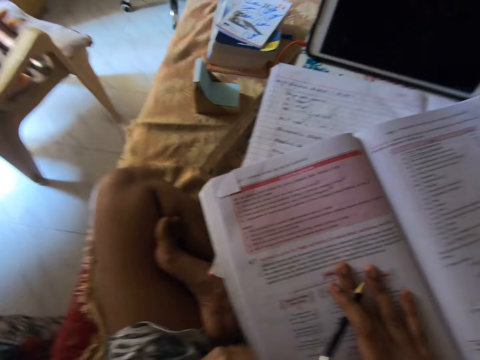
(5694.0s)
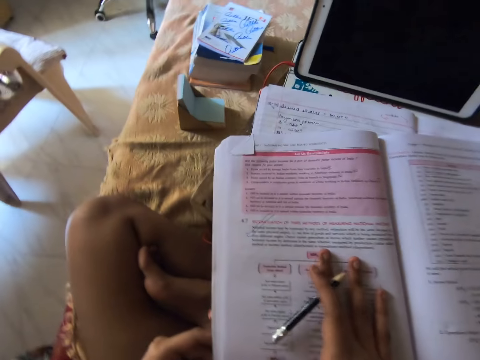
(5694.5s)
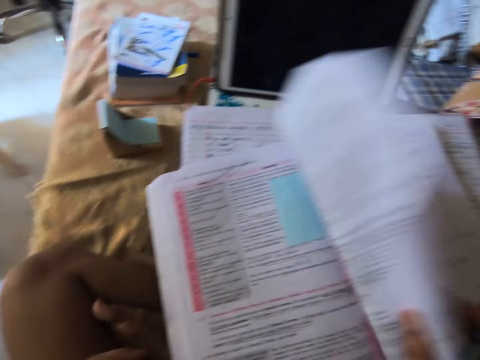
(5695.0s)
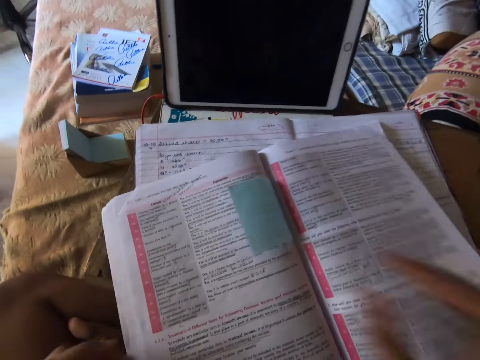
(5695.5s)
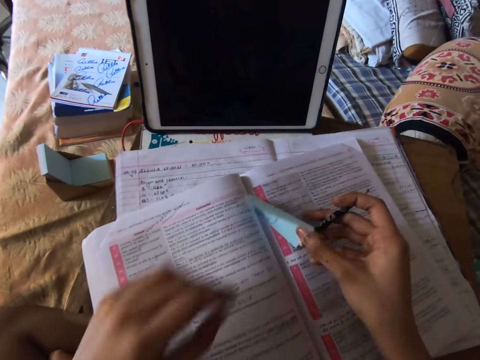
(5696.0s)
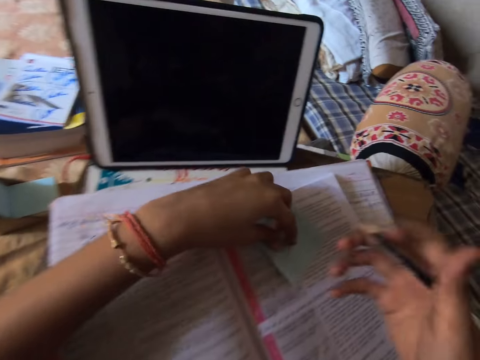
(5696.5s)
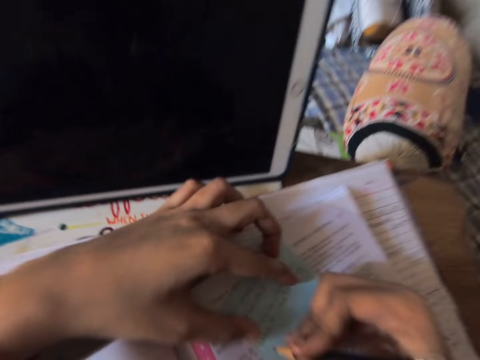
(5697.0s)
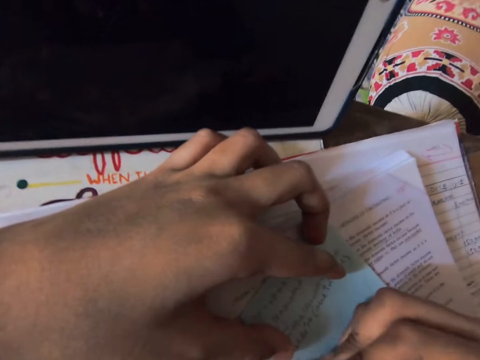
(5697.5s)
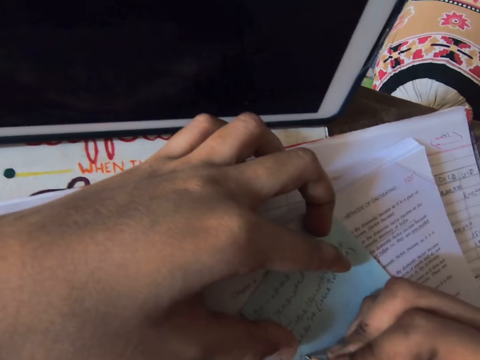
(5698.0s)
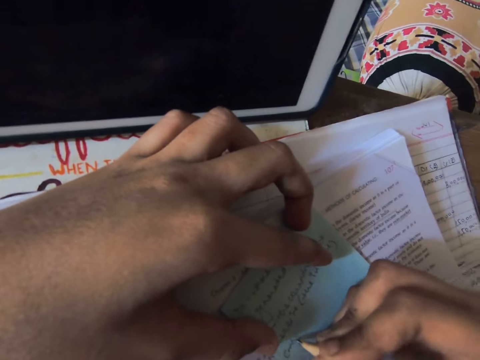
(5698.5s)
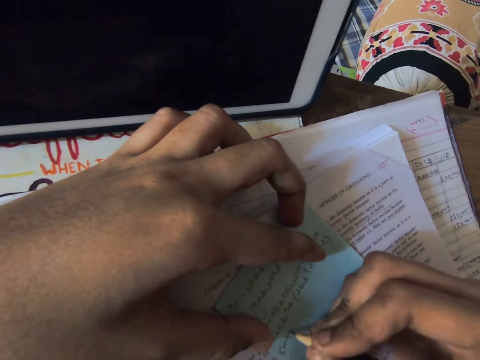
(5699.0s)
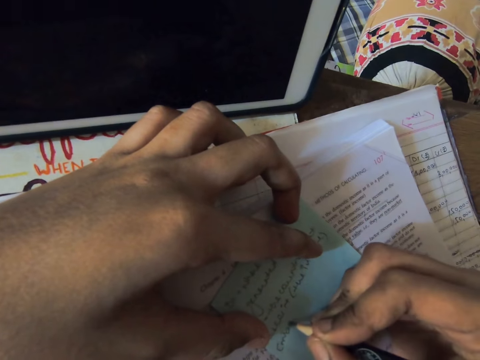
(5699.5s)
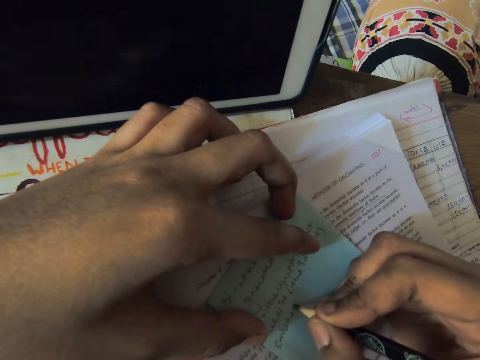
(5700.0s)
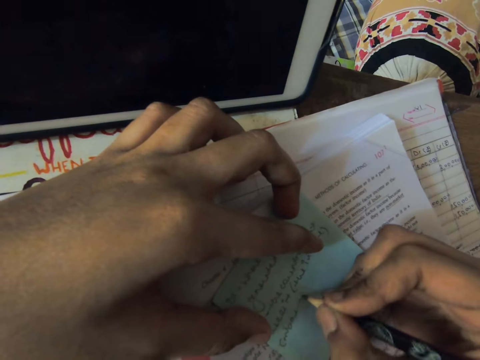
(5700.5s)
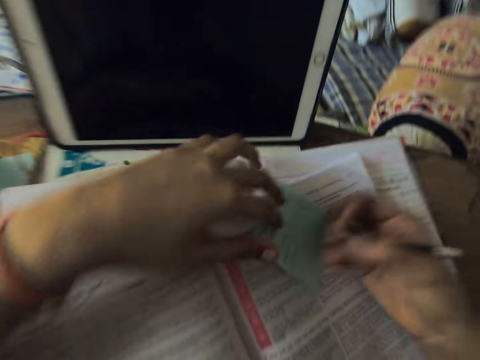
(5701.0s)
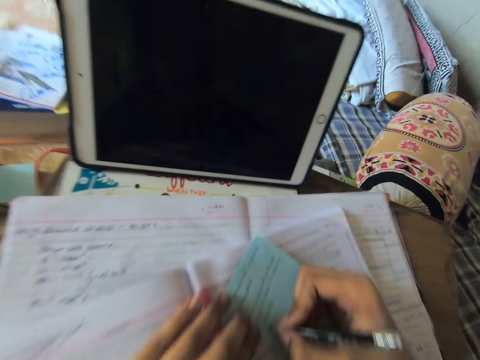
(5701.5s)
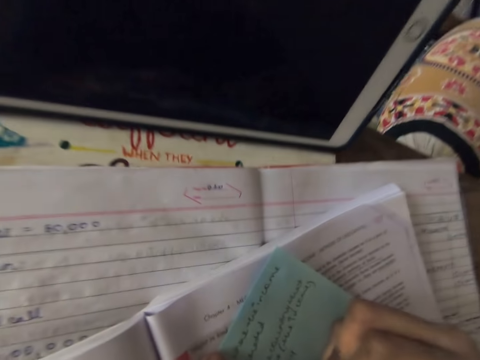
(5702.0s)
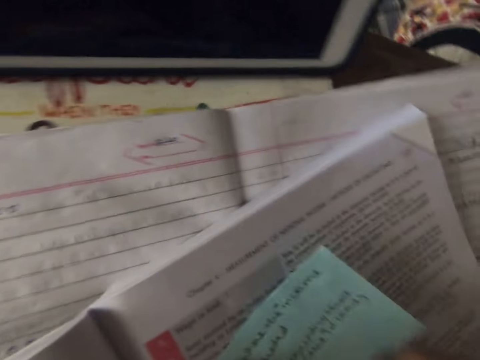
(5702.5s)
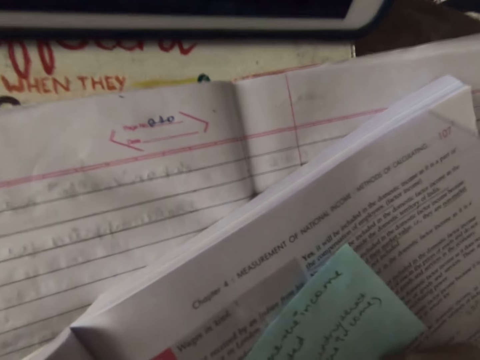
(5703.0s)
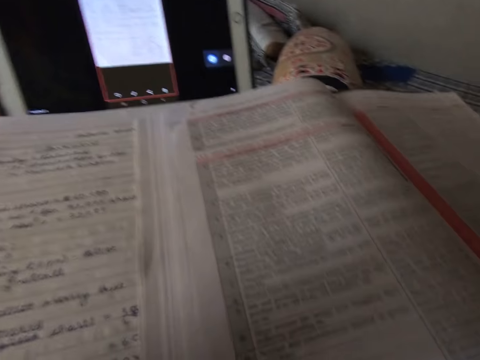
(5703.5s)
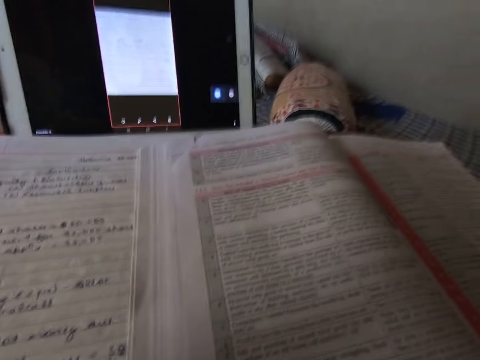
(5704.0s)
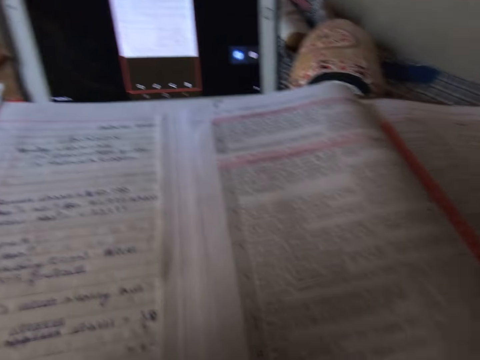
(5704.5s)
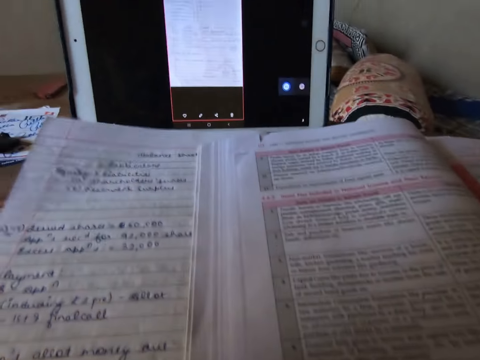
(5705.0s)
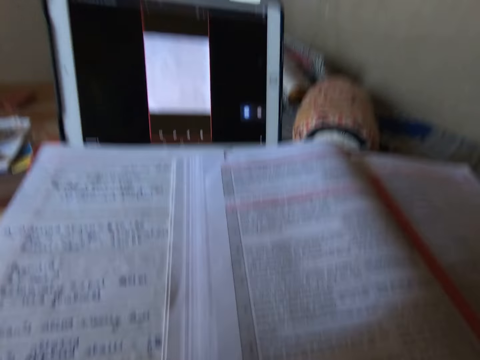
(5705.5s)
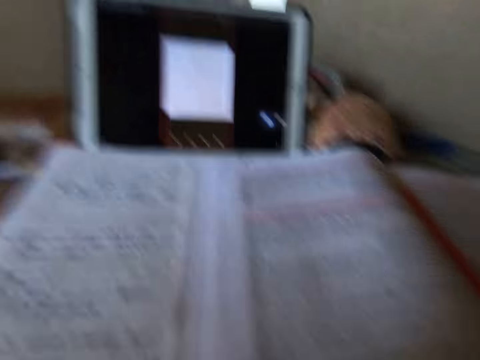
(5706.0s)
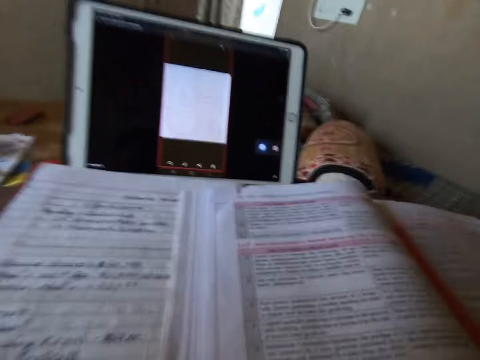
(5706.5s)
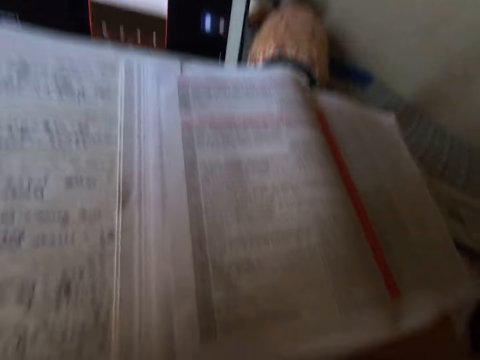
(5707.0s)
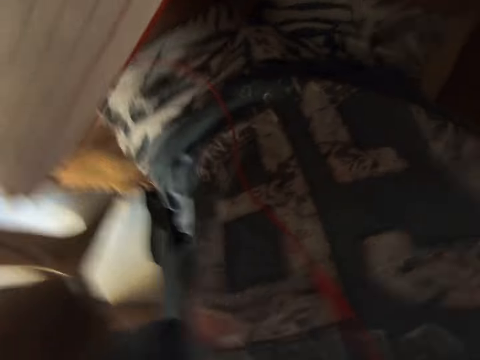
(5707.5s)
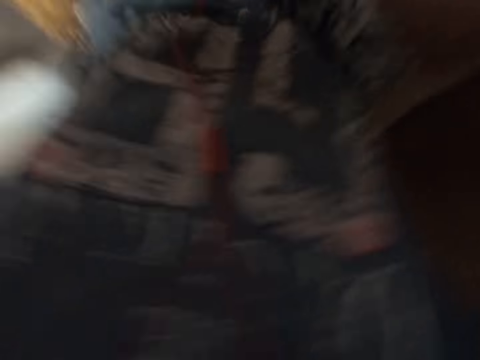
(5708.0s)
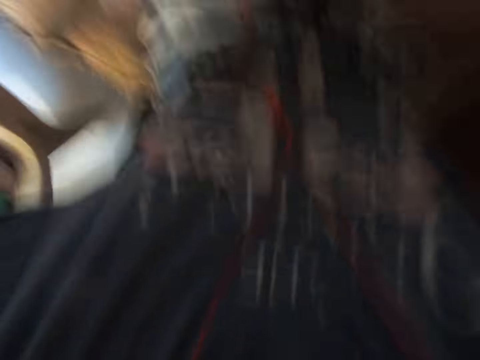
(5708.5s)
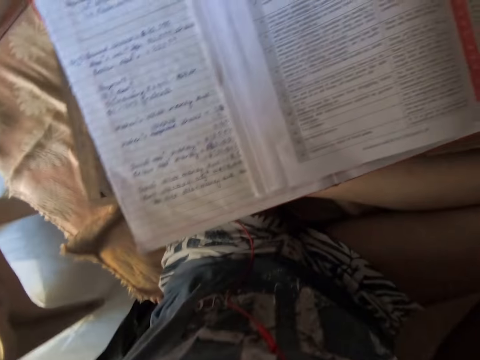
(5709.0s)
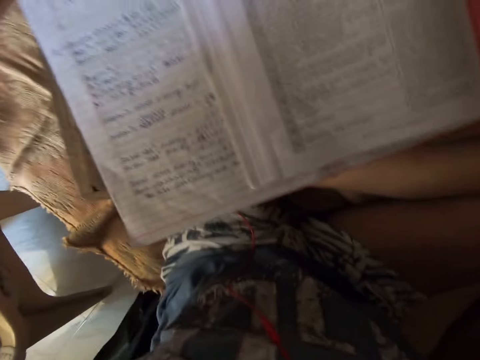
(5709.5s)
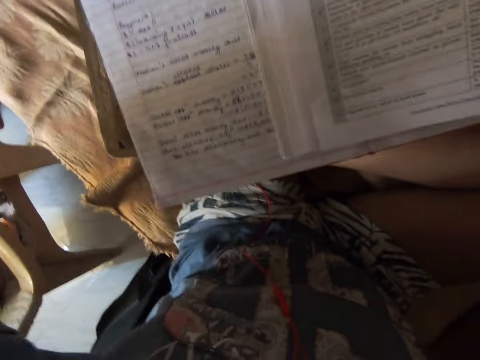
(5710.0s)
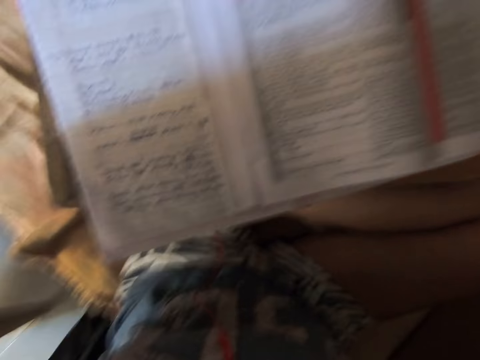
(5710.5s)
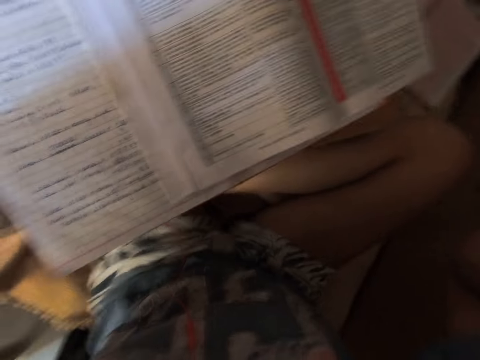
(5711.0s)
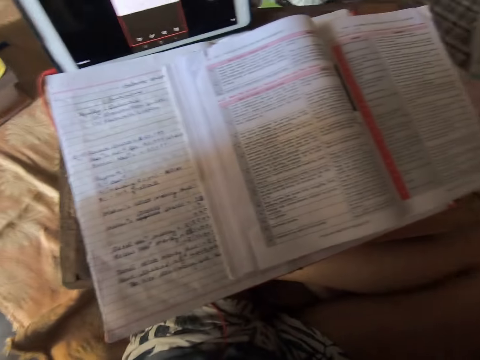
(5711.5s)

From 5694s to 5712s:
The camera wearer turns the pages of the textbook with her right hand. She picks up a sticky note with her right hand. She adjusts the sticky note with her left hand. She writes on the sticky note with the pencil in her right hand. She stares at the book.

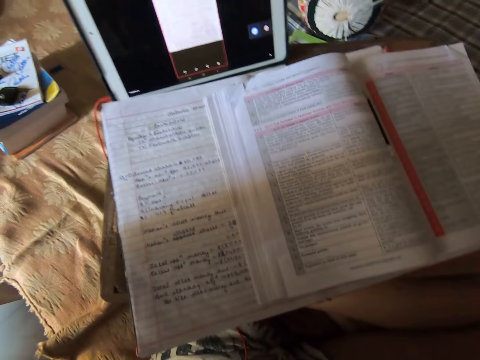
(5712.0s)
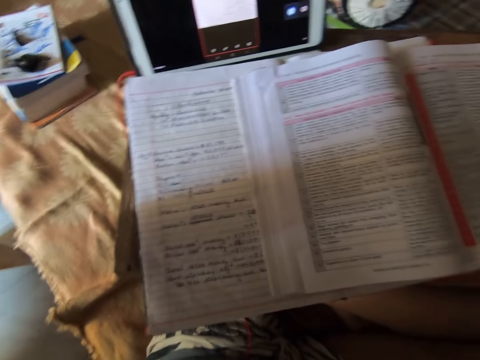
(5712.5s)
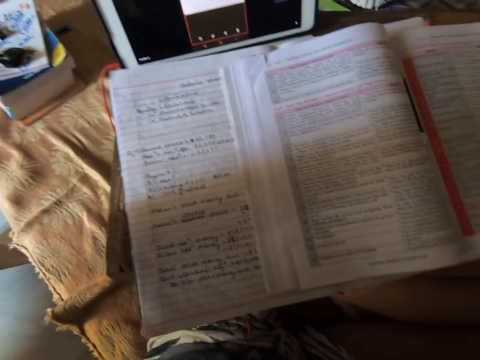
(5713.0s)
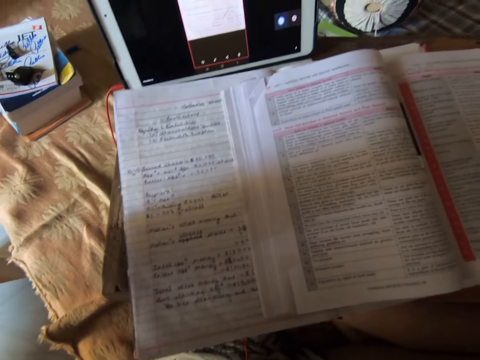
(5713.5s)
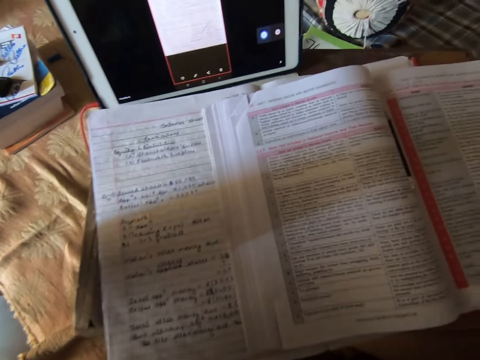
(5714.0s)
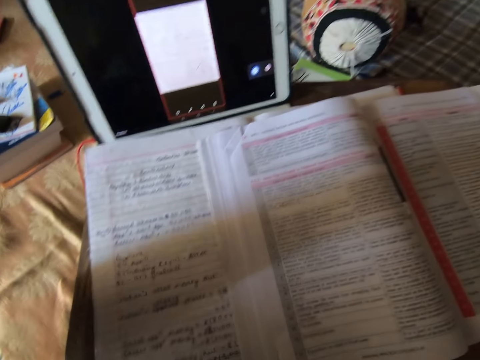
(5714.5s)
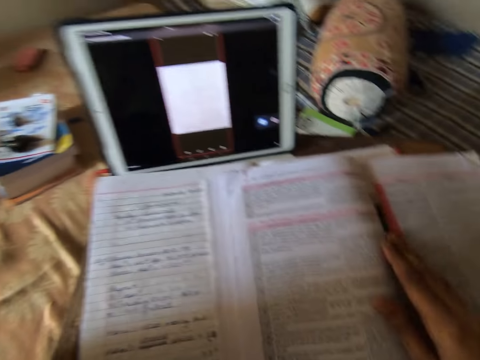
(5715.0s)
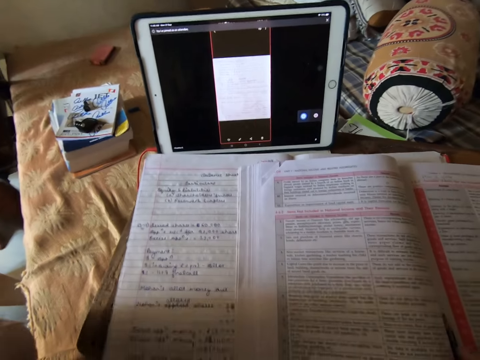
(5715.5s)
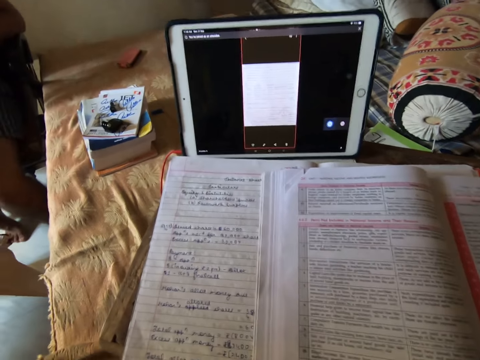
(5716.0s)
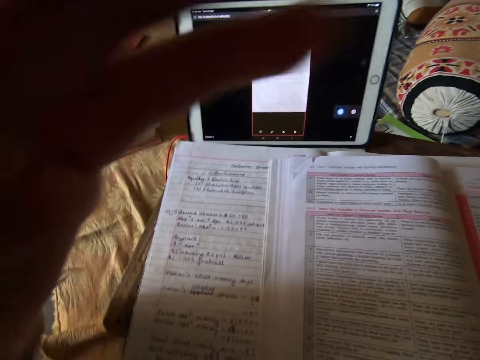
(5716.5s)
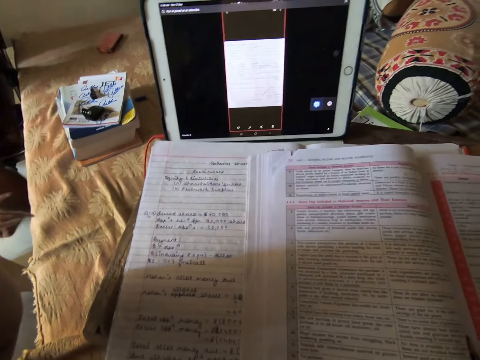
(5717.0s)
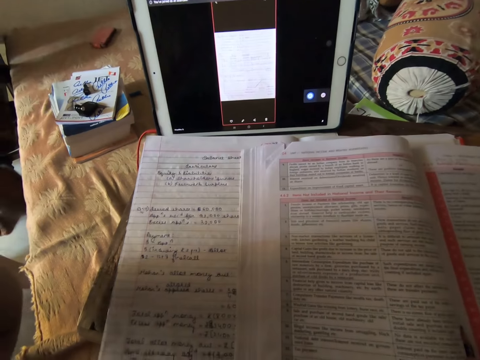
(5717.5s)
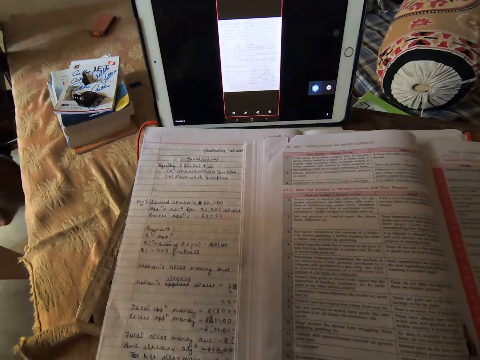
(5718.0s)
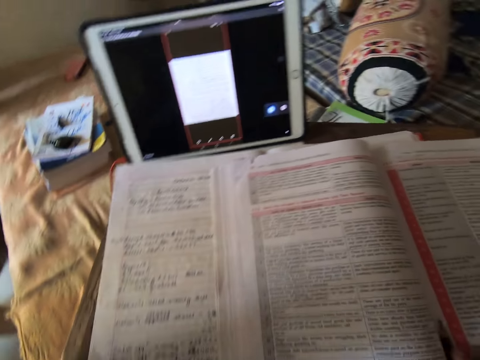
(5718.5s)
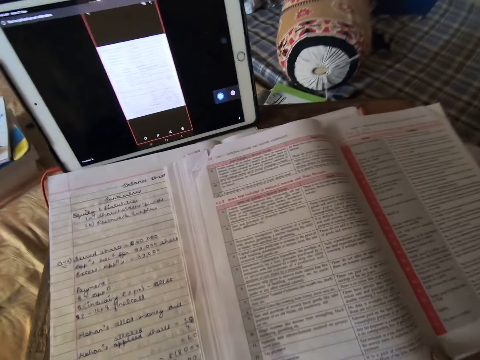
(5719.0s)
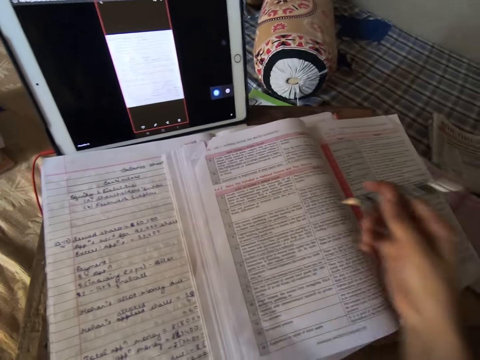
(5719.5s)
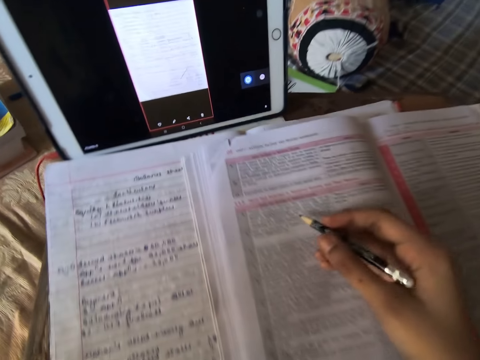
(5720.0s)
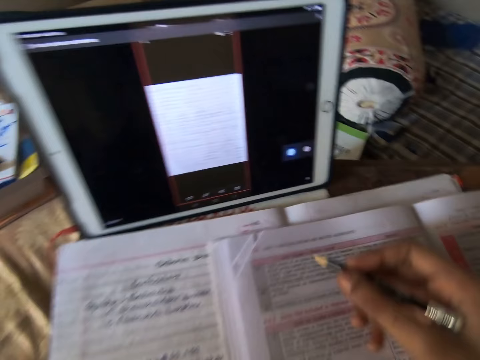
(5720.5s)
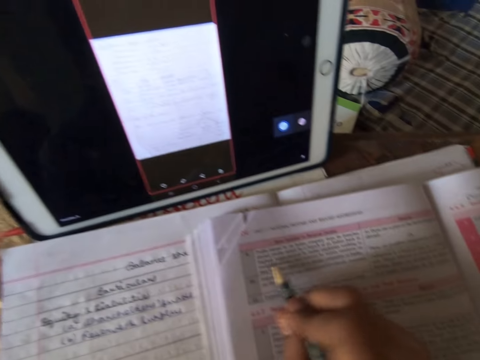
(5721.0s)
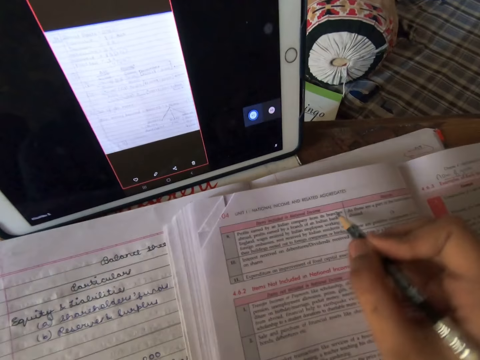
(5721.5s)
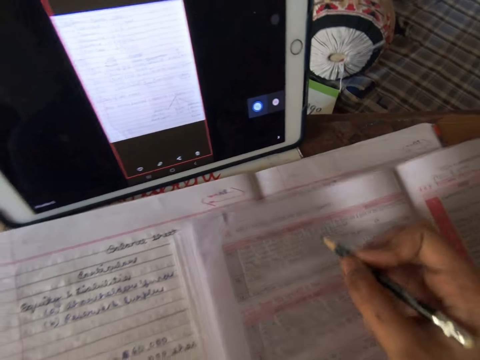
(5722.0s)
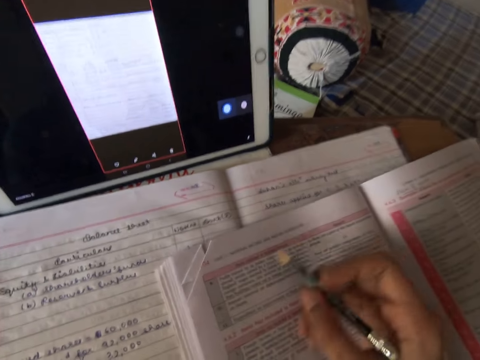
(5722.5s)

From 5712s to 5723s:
The camera wearer picks up the pencil. She touches the camera. She moves her left hand on the textbook.
